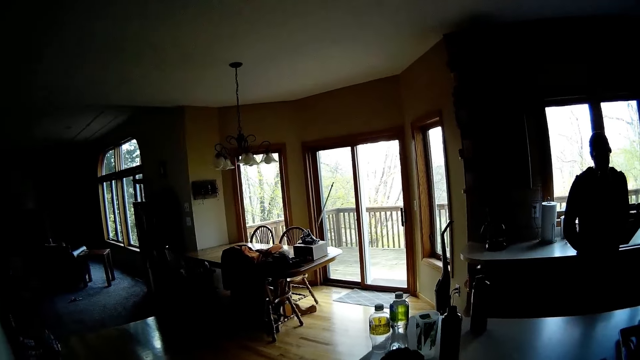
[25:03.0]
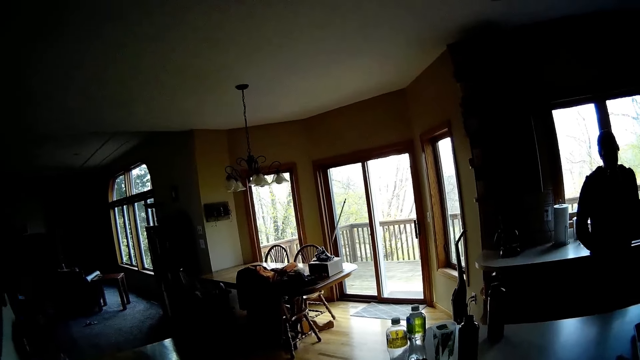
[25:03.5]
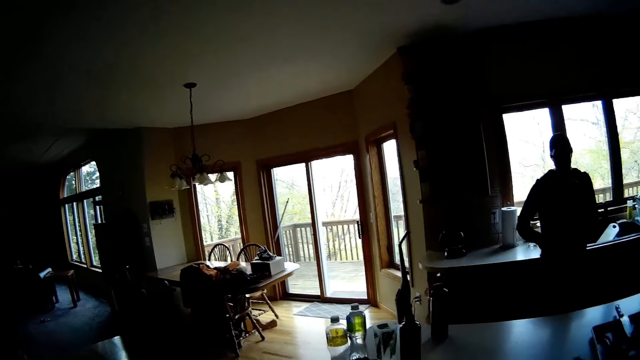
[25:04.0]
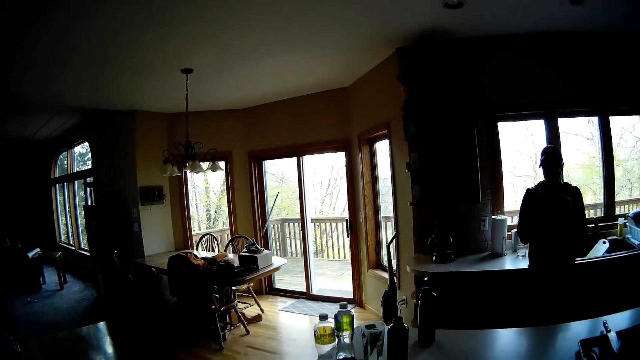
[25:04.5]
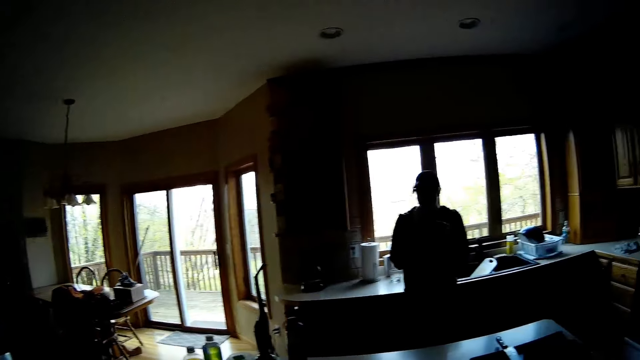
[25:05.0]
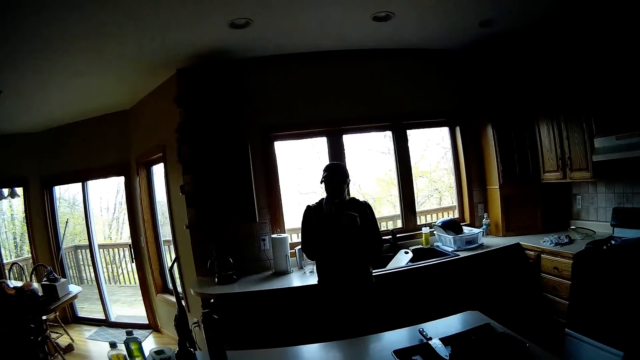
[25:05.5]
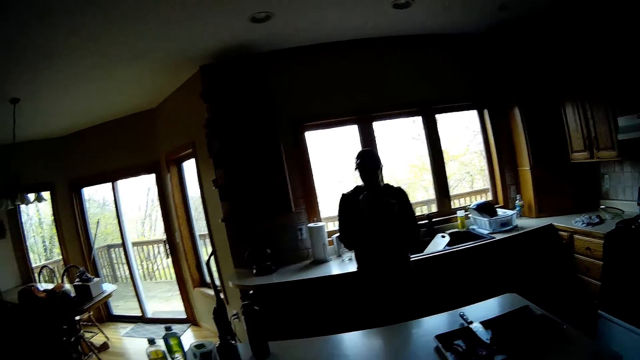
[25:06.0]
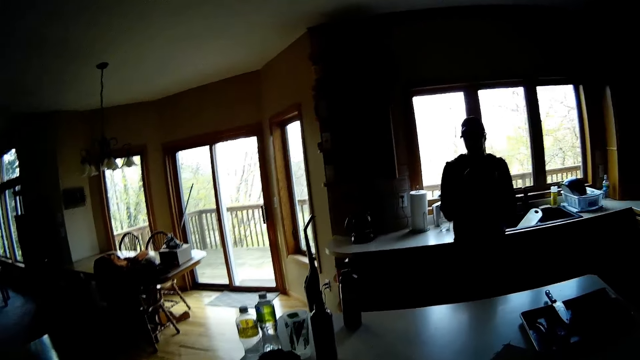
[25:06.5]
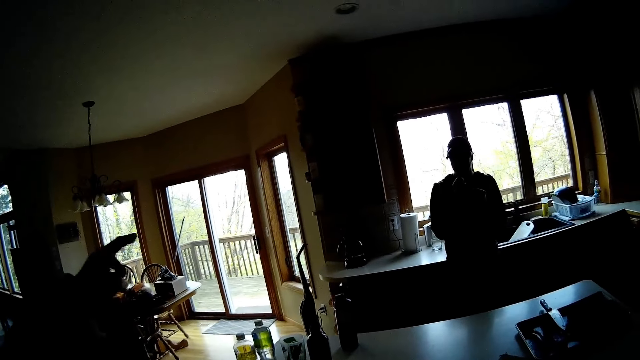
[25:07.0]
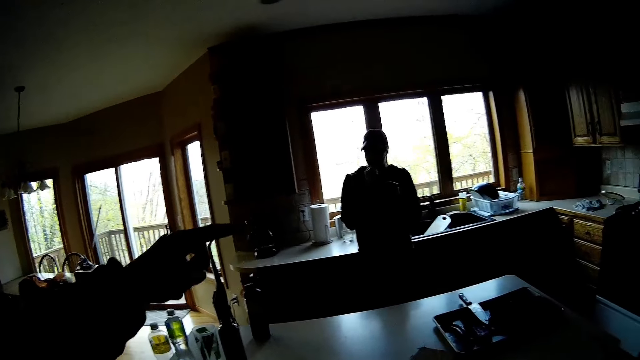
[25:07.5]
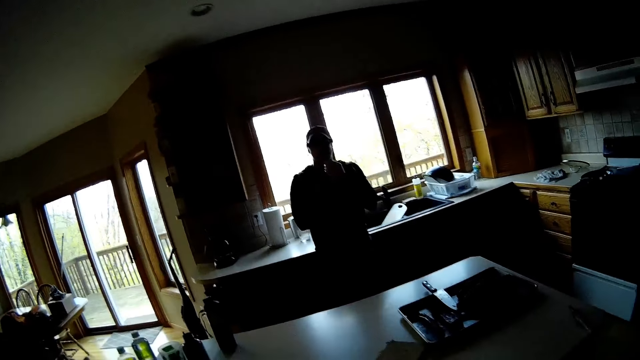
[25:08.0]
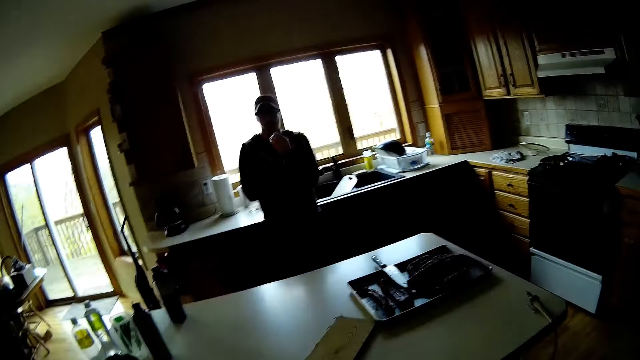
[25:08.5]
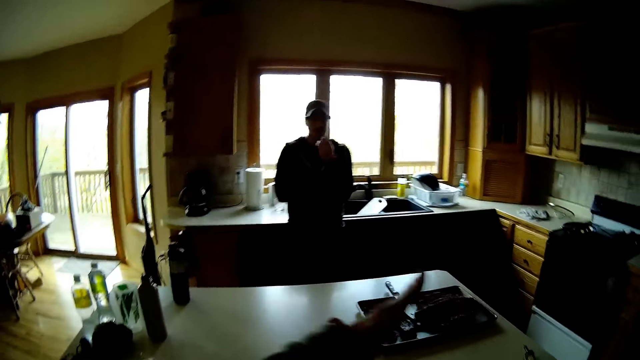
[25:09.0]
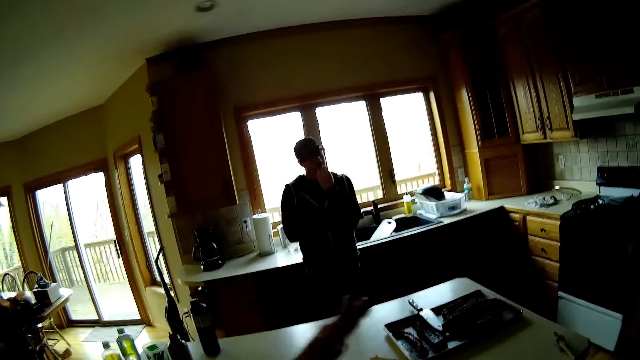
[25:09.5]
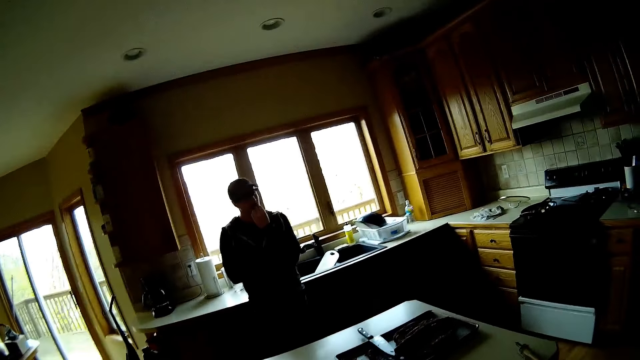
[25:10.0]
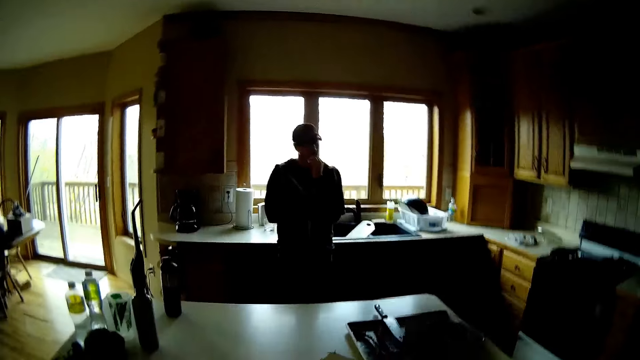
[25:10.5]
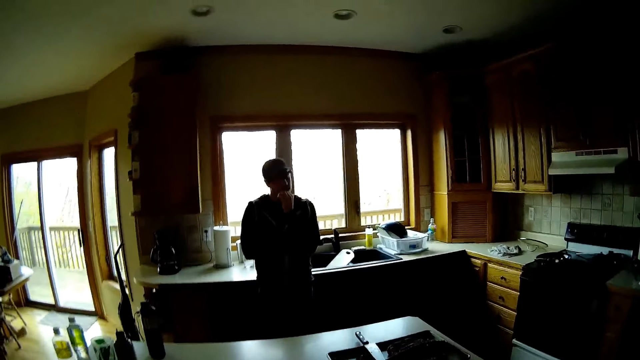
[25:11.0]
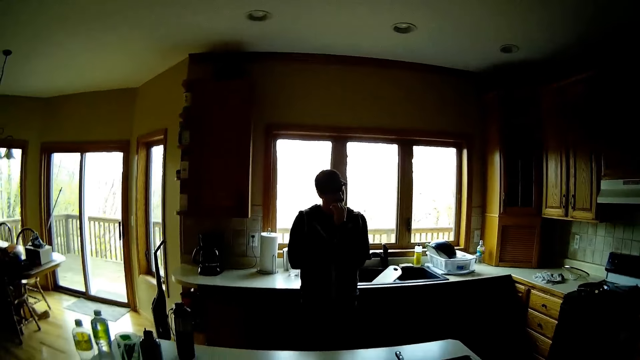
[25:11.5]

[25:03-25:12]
The camera wearer points towards the windows with her left hand.

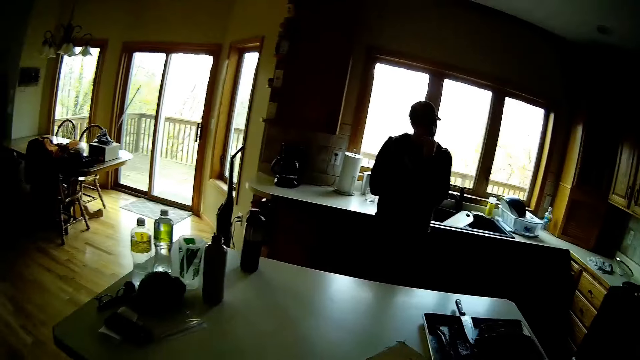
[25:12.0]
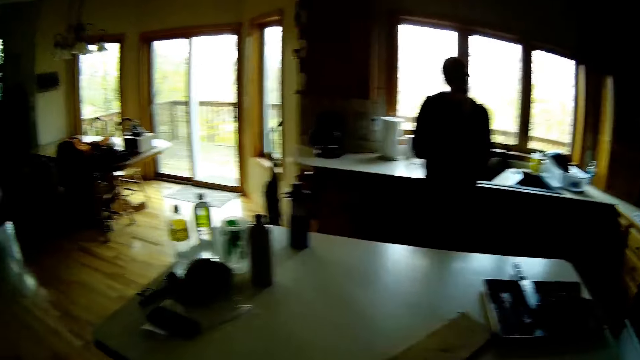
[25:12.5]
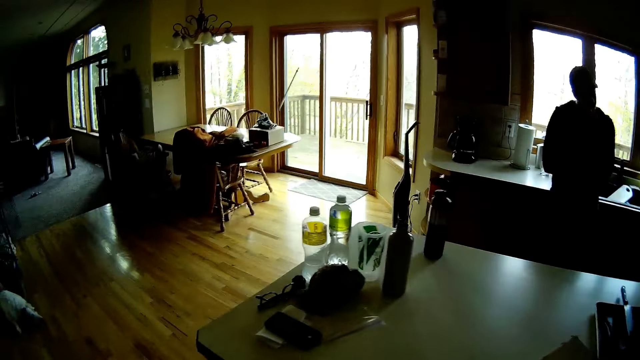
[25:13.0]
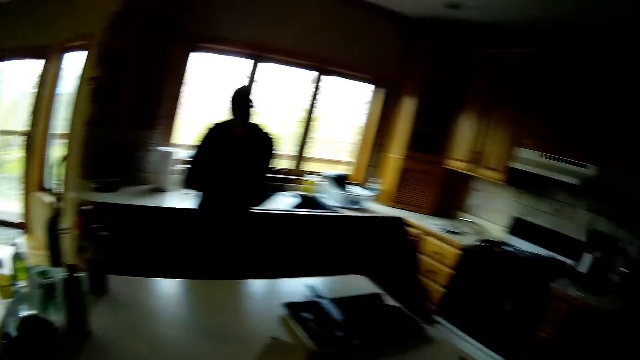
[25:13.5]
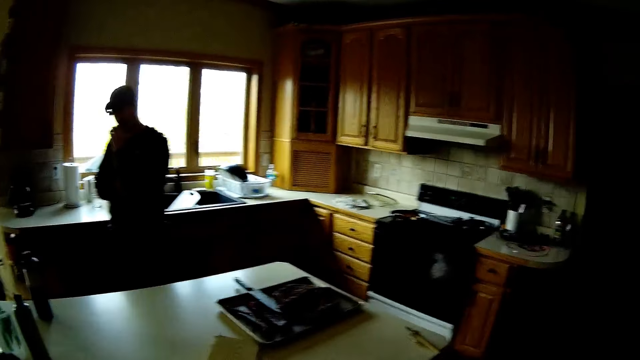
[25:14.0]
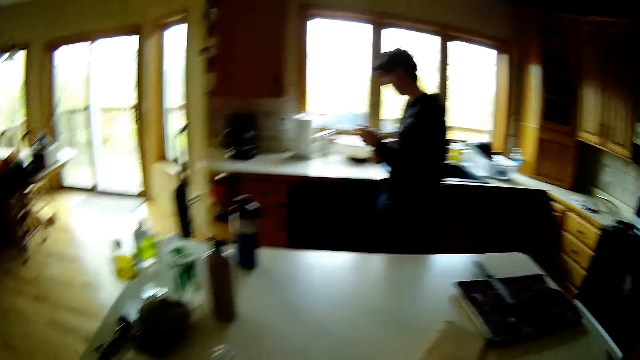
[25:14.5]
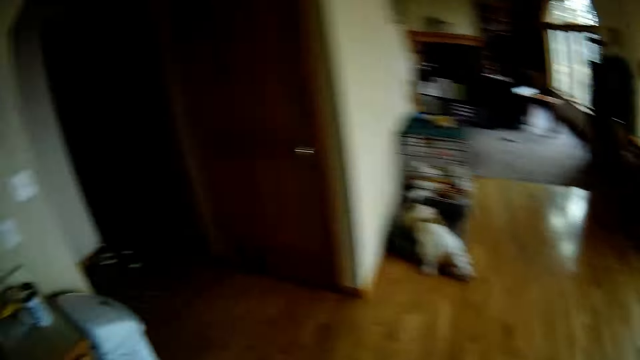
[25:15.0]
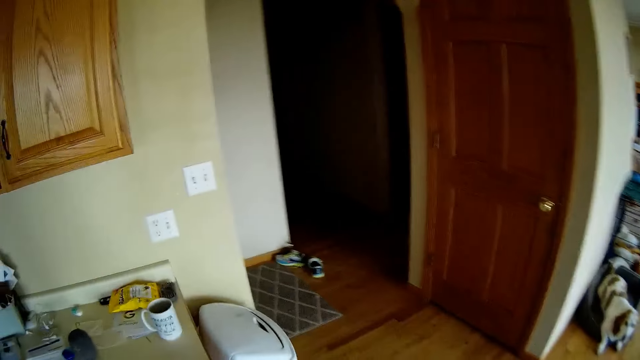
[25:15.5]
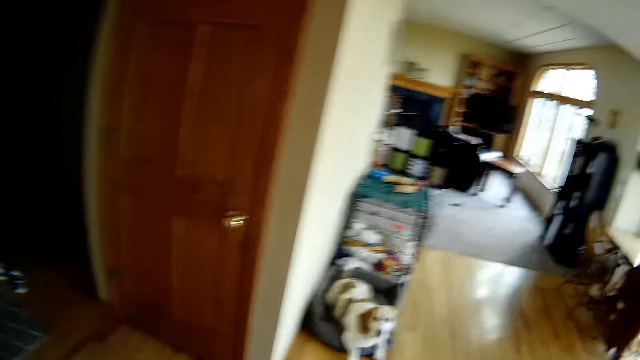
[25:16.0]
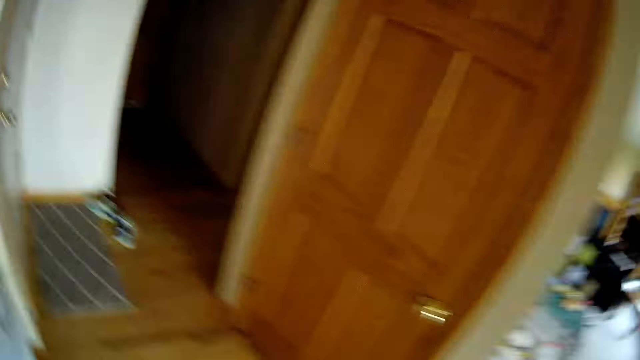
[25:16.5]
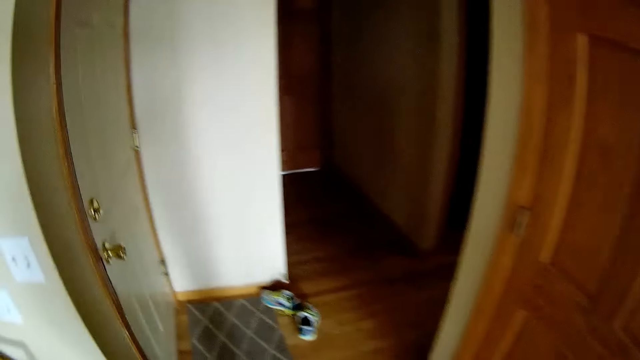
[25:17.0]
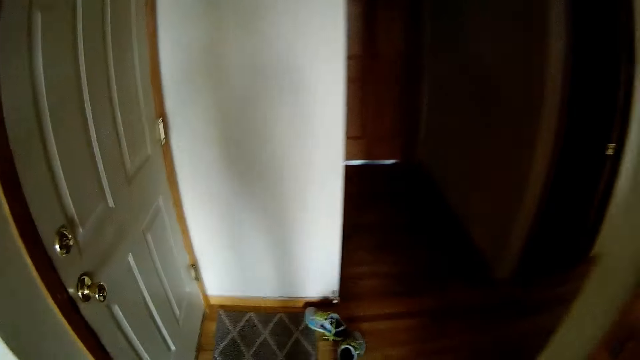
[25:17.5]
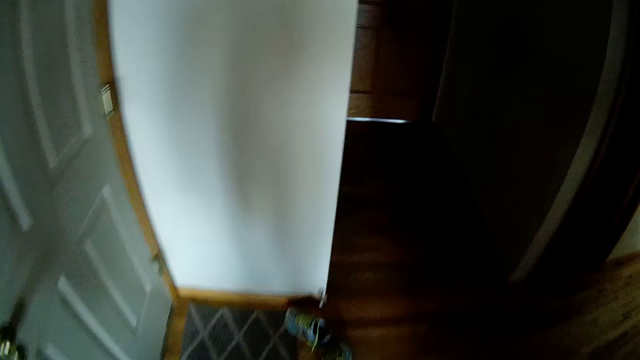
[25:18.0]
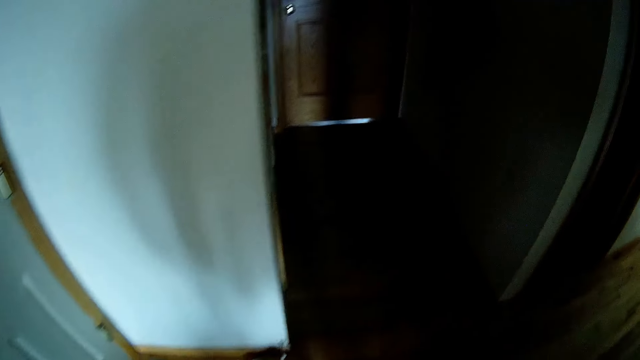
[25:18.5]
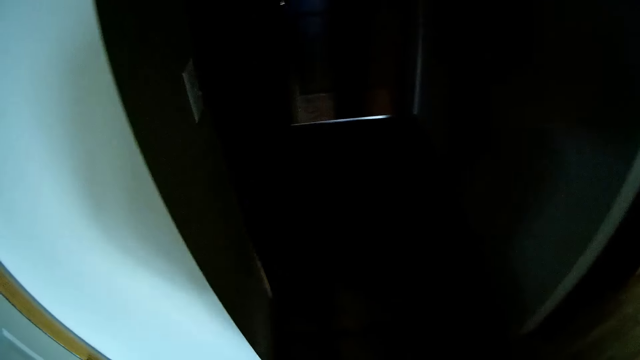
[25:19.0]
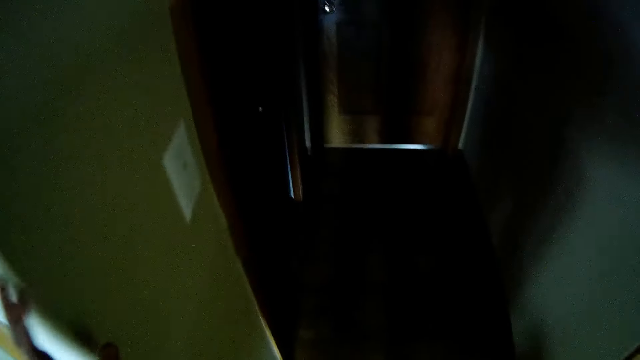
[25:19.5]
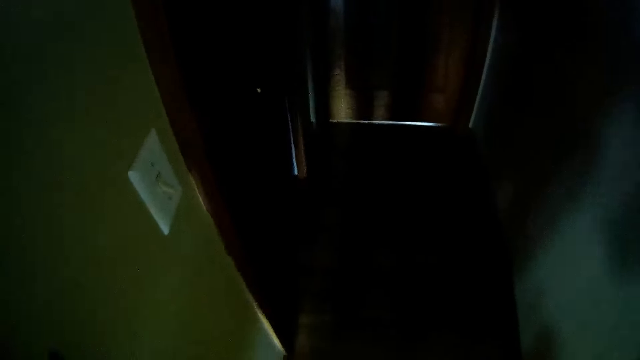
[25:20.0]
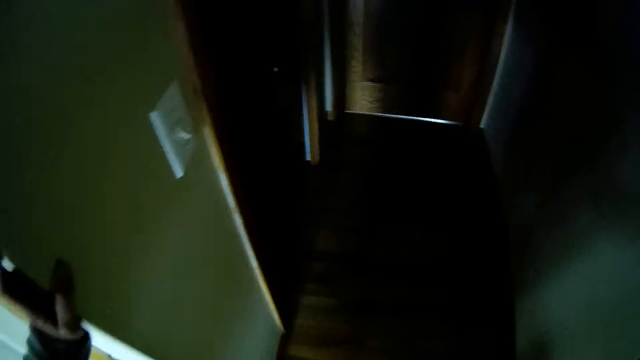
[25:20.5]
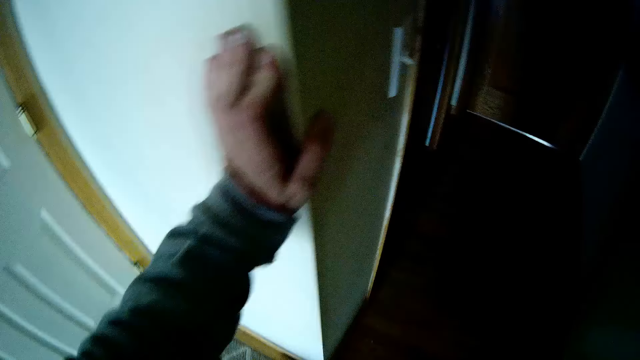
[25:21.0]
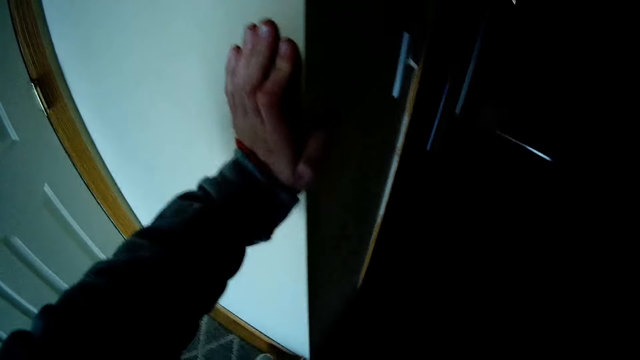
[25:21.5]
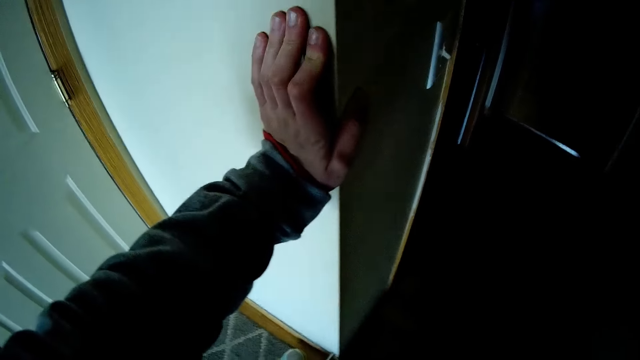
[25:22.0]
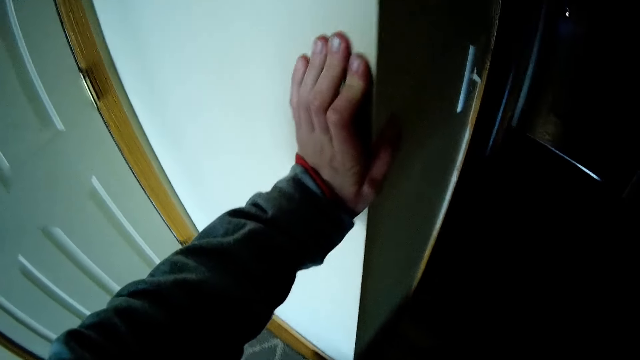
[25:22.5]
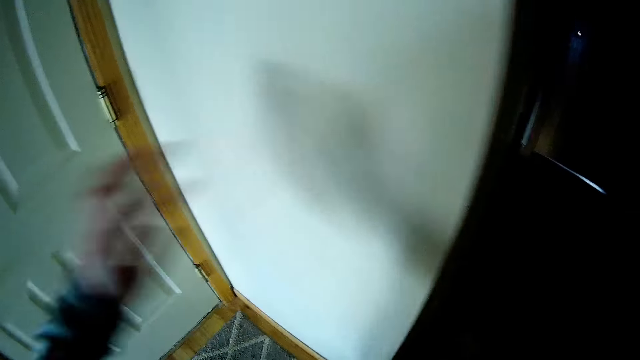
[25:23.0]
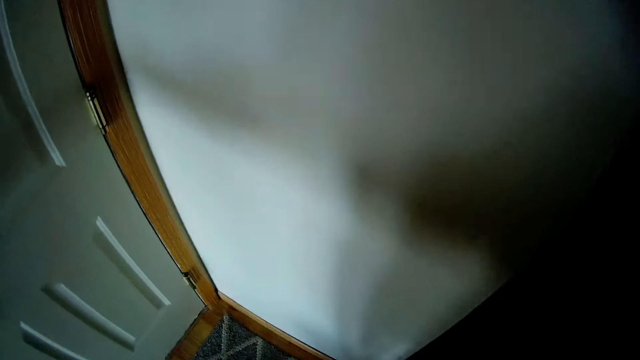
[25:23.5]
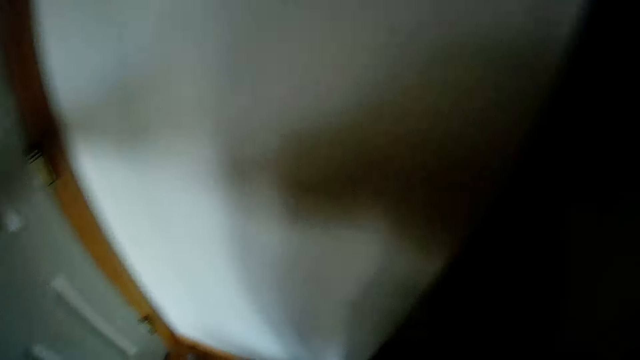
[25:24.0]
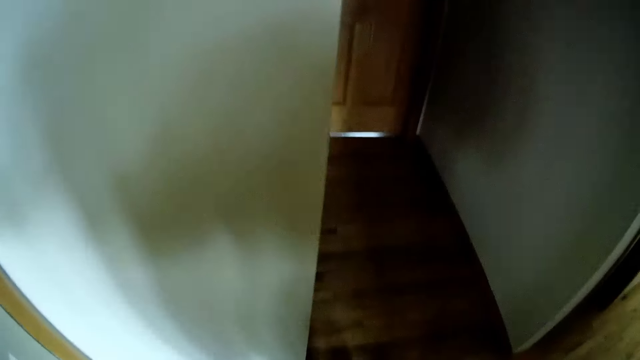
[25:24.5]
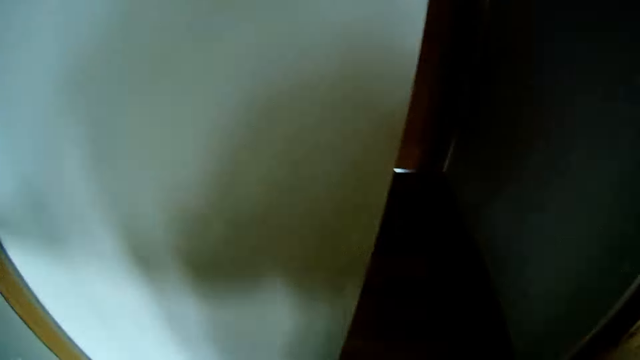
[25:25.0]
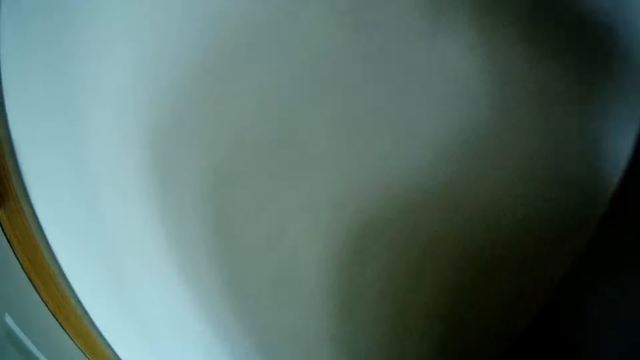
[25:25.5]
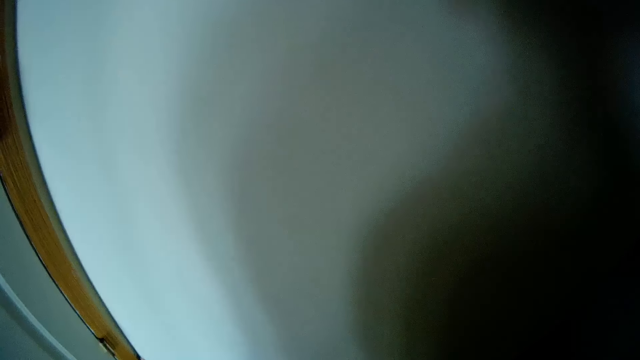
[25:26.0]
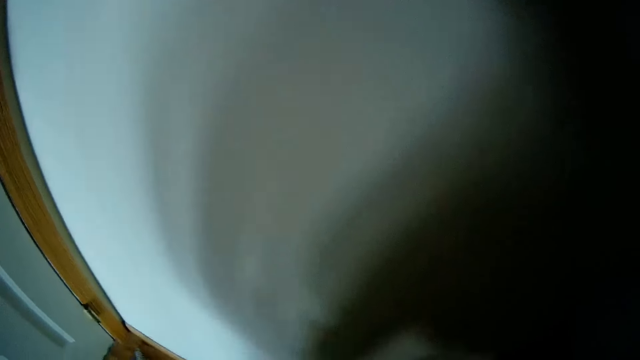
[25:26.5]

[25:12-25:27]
The camera wearer walks out of the kitchen. She leans on a wall with her left hand. She holds the wall. She wears shoes.
